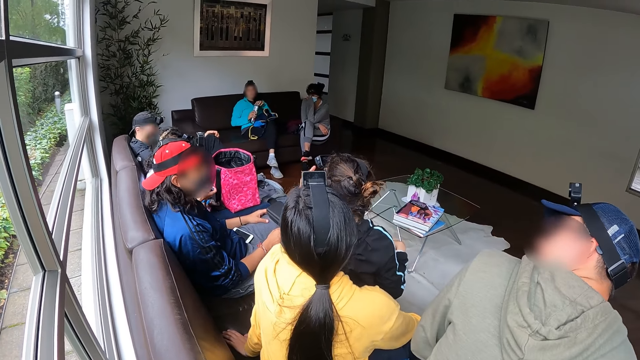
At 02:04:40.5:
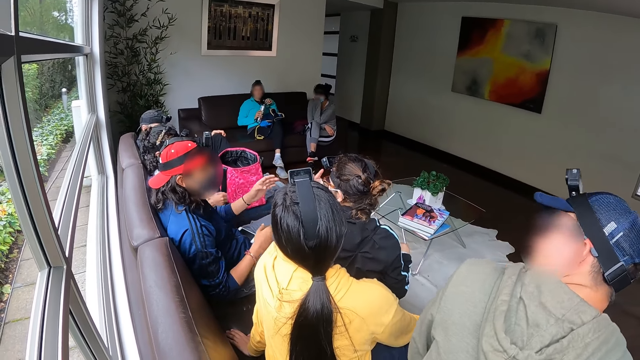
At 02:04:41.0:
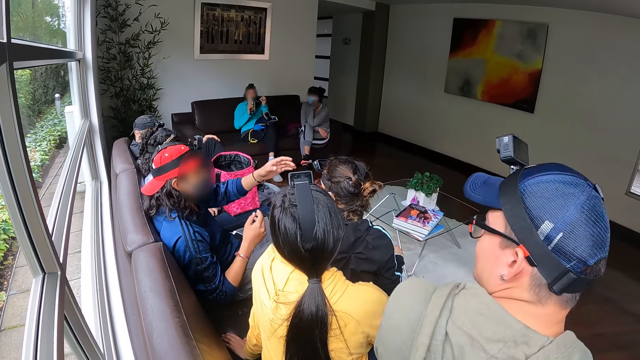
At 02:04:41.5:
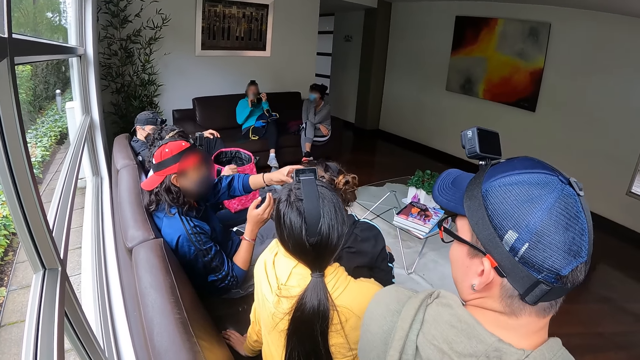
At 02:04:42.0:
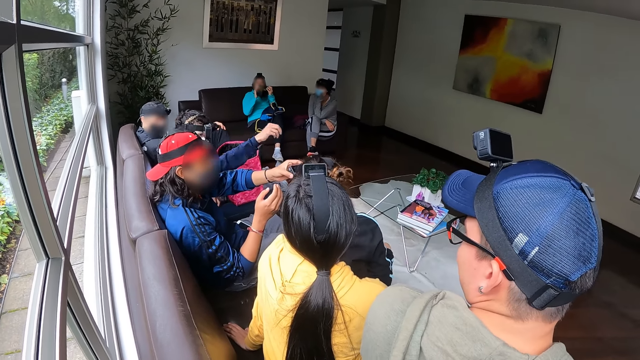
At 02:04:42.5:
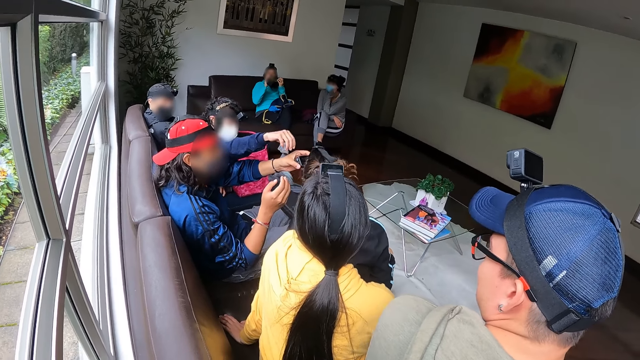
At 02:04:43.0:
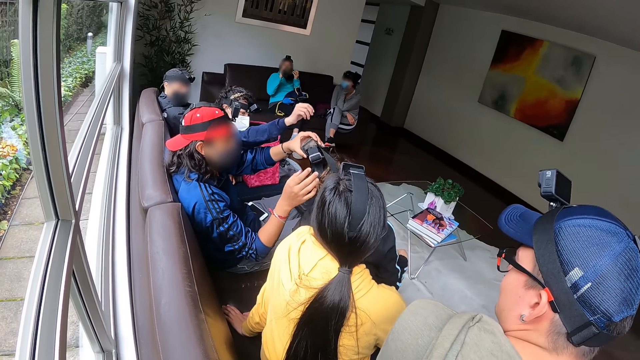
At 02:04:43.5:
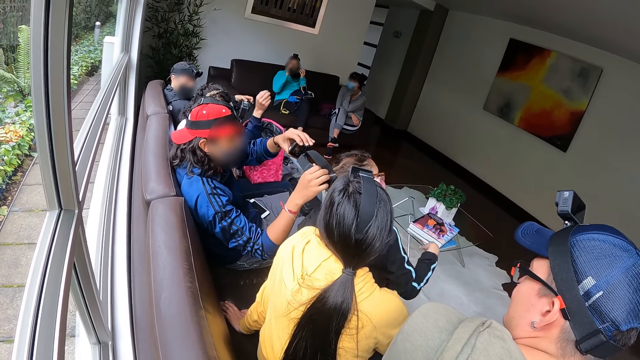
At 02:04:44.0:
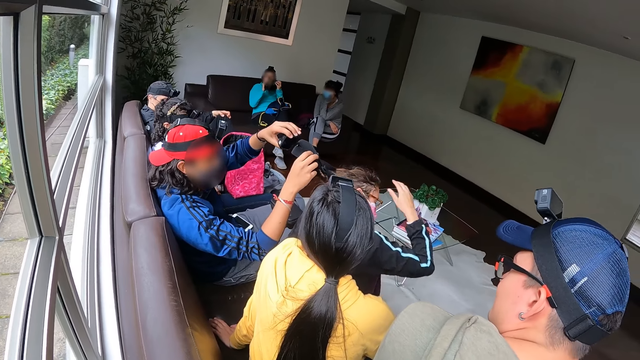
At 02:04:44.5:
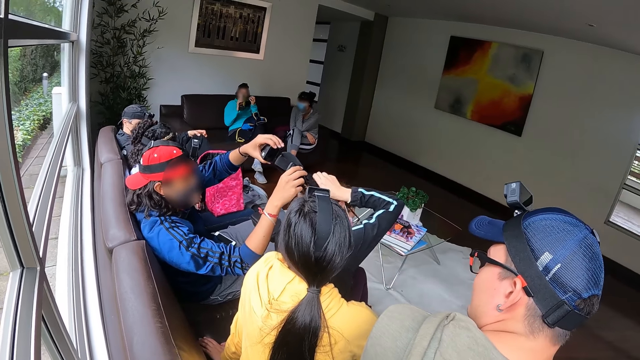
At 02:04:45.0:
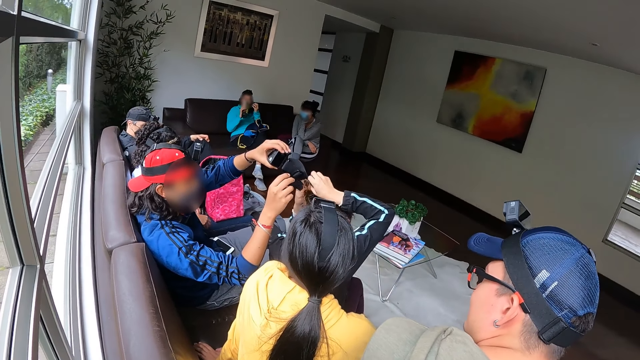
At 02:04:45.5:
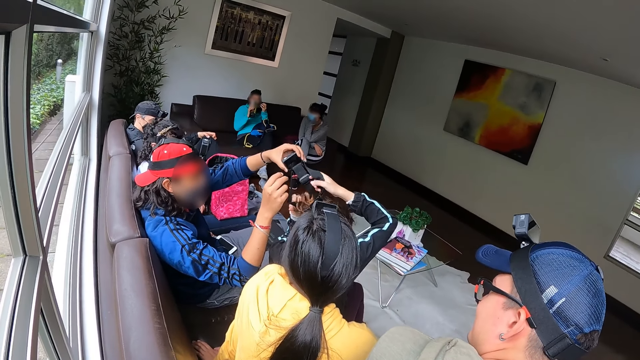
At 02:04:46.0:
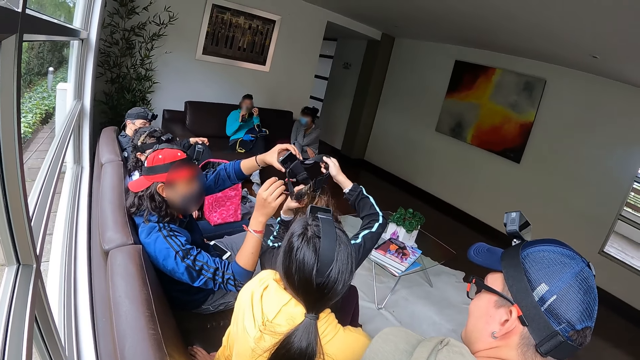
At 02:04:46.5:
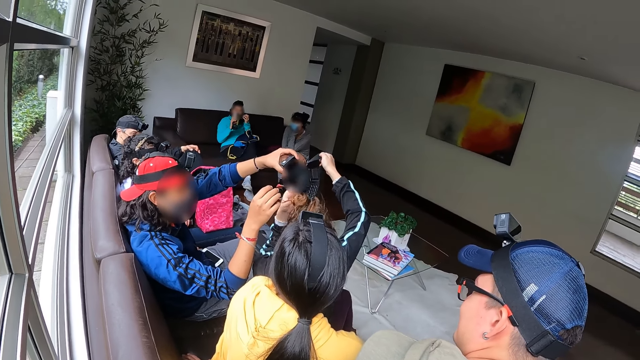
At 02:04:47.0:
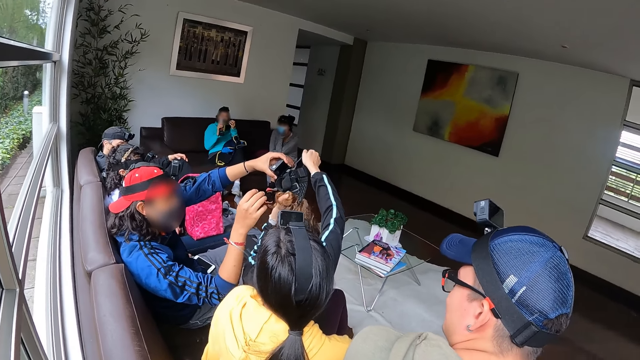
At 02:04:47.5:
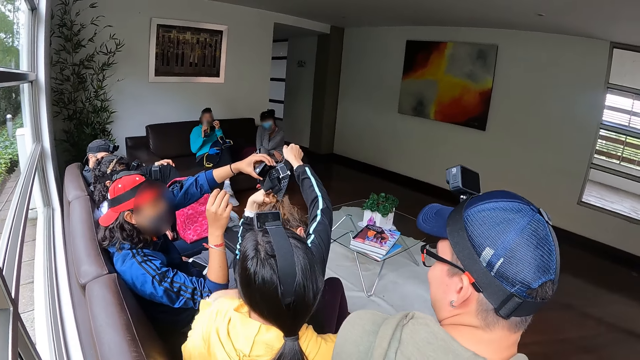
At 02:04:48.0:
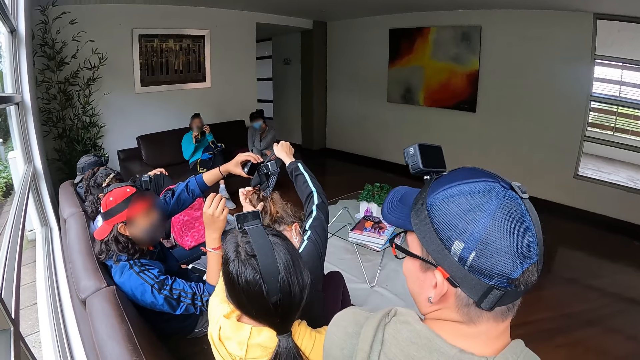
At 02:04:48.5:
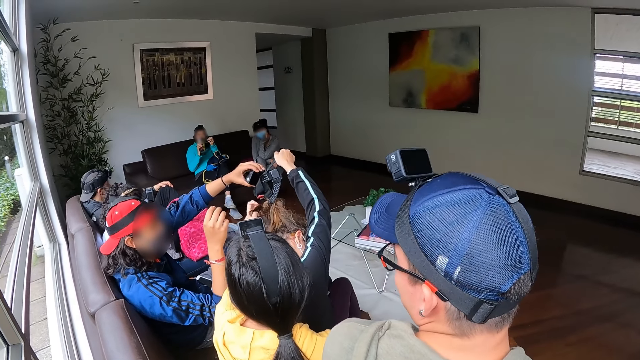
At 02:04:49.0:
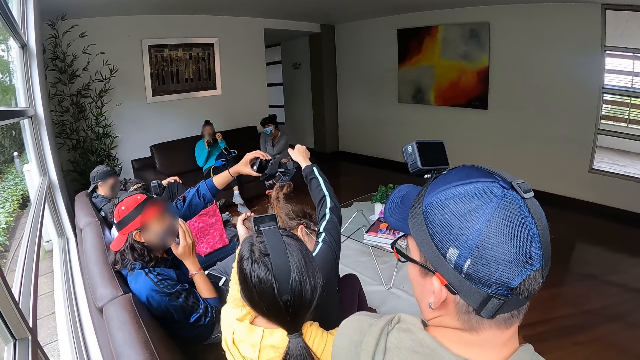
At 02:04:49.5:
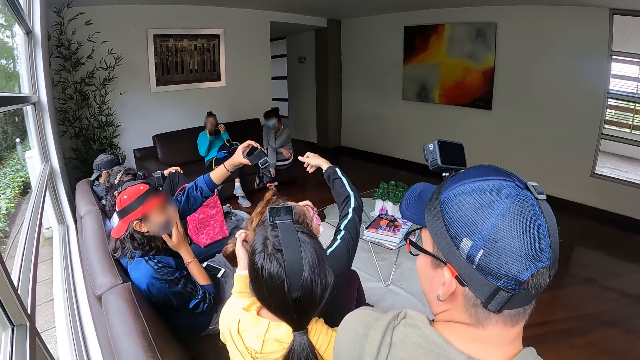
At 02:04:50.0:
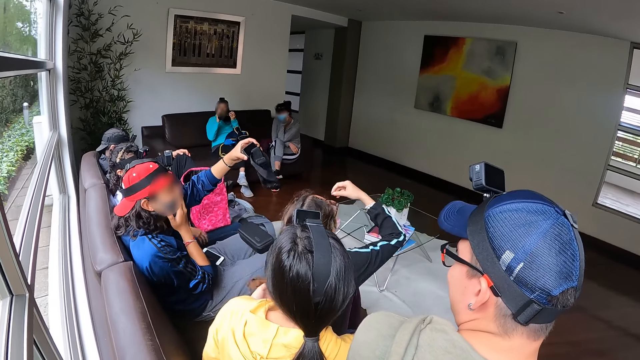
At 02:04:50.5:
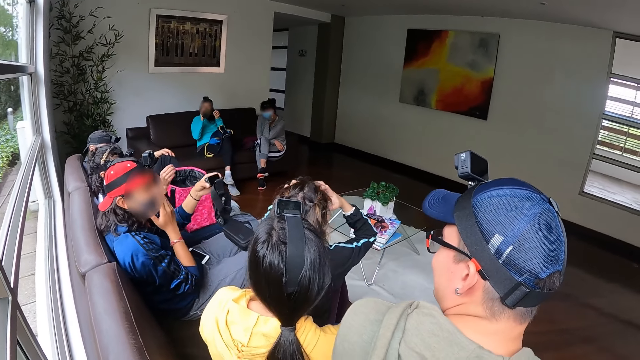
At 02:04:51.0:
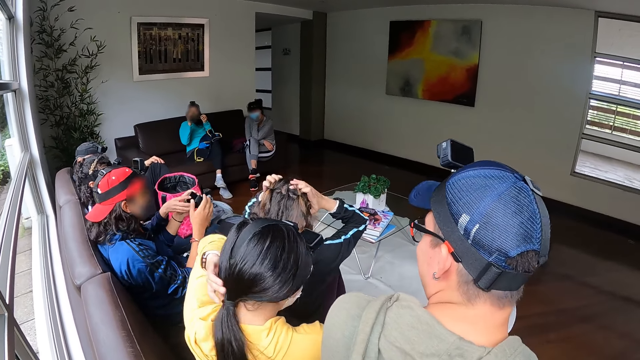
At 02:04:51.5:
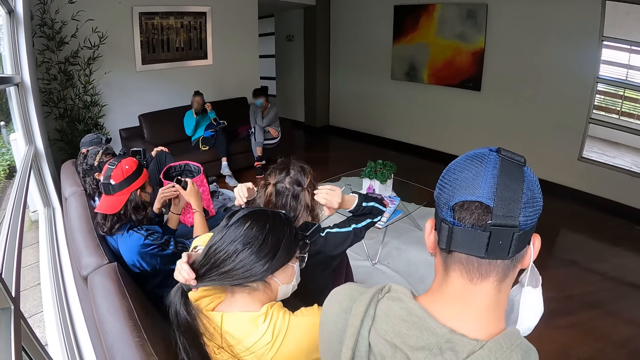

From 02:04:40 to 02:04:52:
The man removes a camera from a woman's hair with his left hand.

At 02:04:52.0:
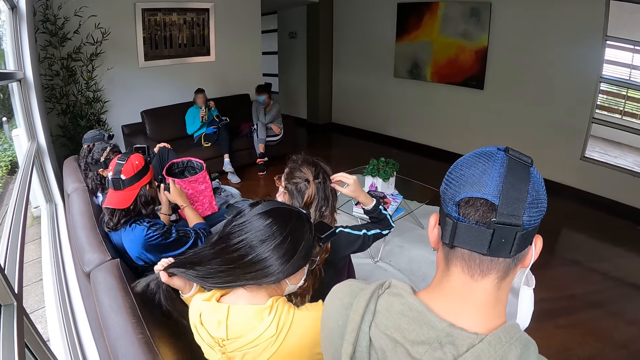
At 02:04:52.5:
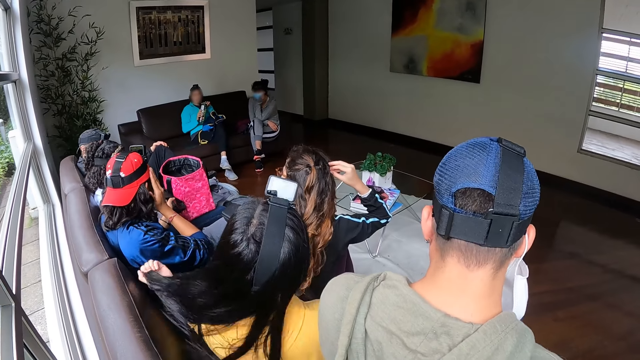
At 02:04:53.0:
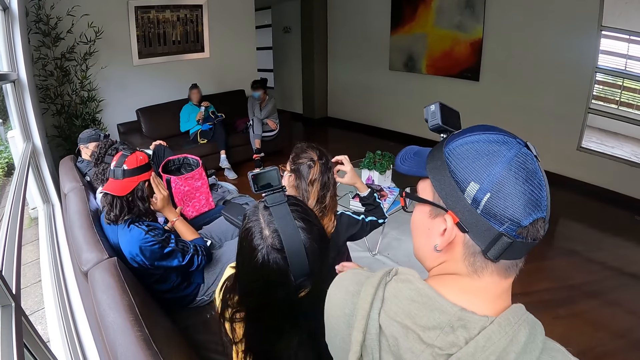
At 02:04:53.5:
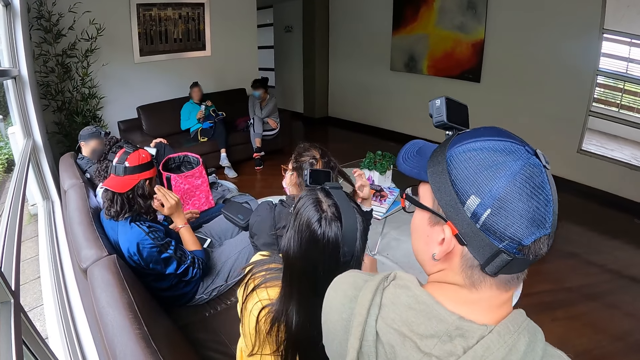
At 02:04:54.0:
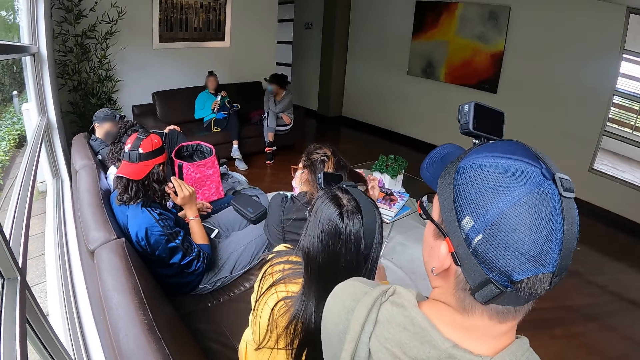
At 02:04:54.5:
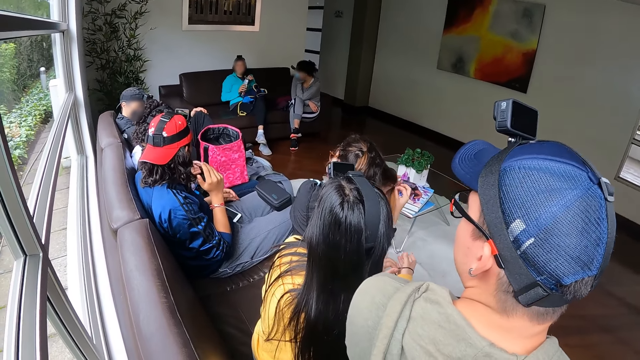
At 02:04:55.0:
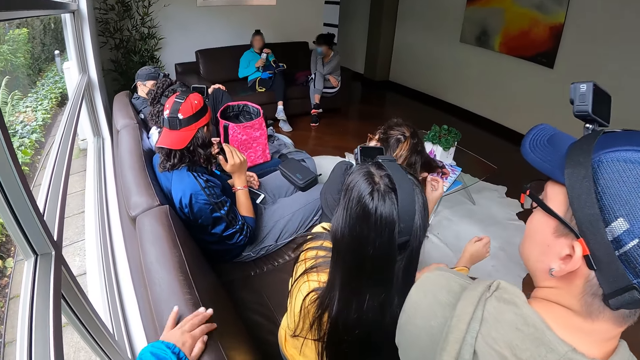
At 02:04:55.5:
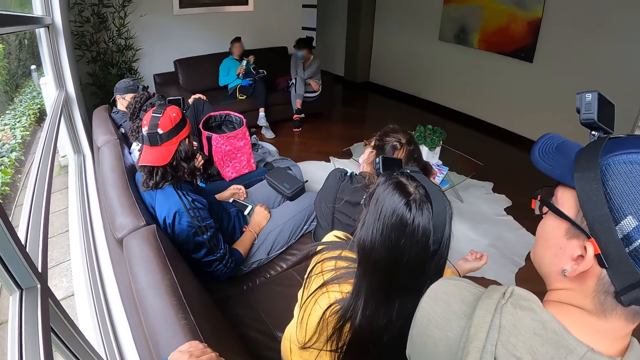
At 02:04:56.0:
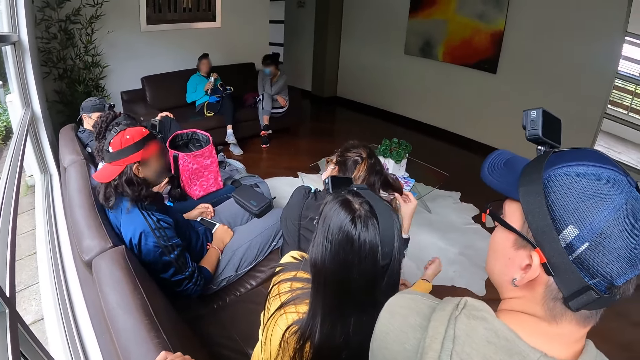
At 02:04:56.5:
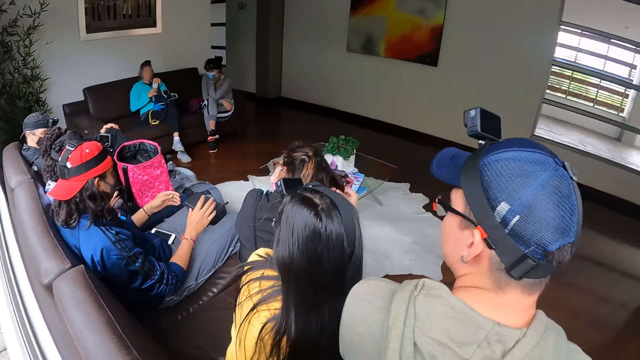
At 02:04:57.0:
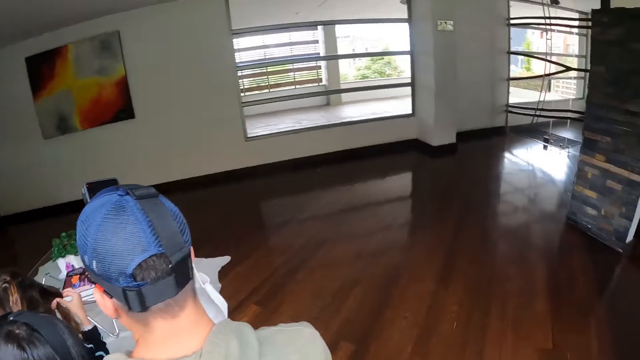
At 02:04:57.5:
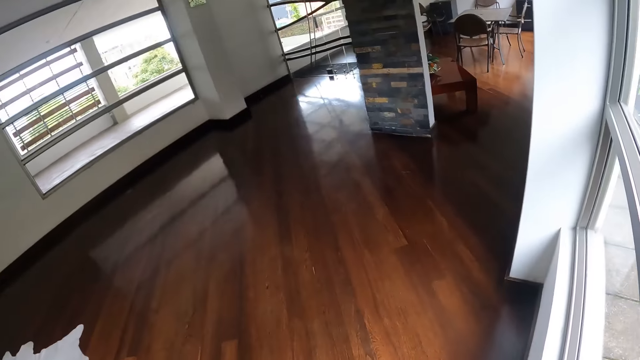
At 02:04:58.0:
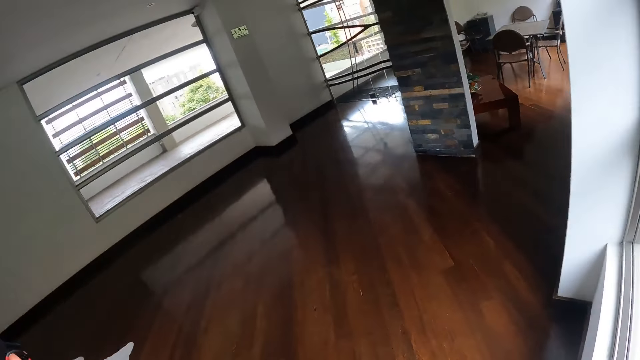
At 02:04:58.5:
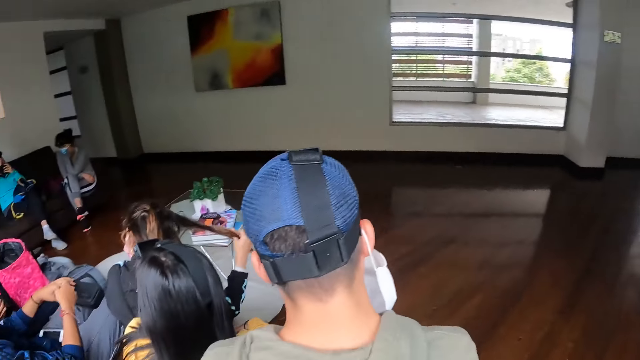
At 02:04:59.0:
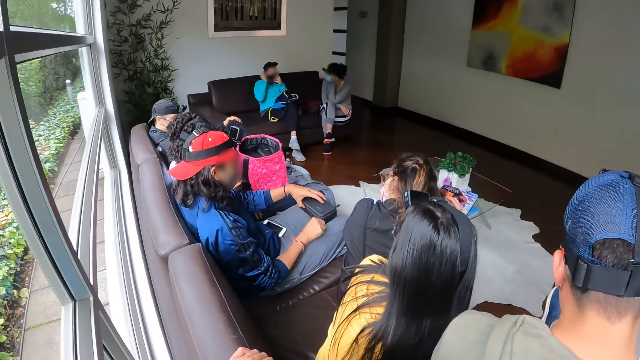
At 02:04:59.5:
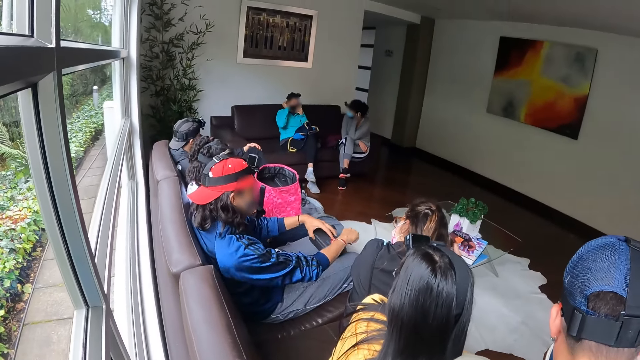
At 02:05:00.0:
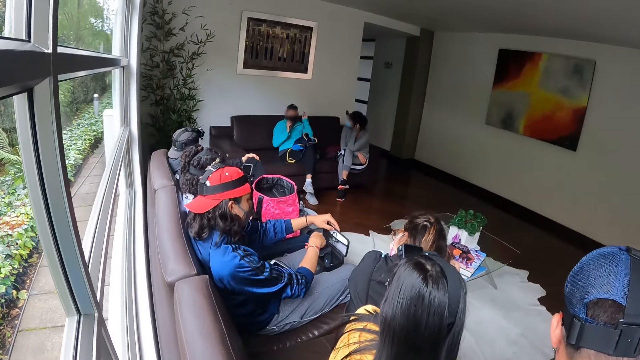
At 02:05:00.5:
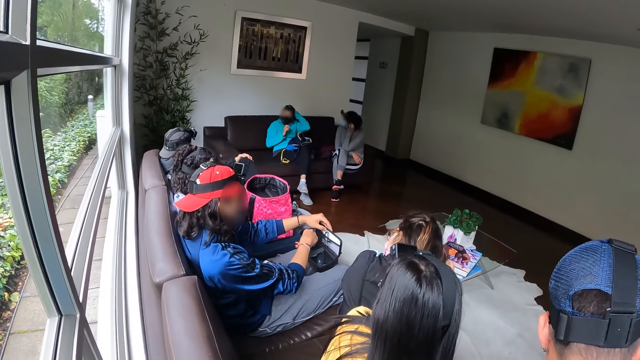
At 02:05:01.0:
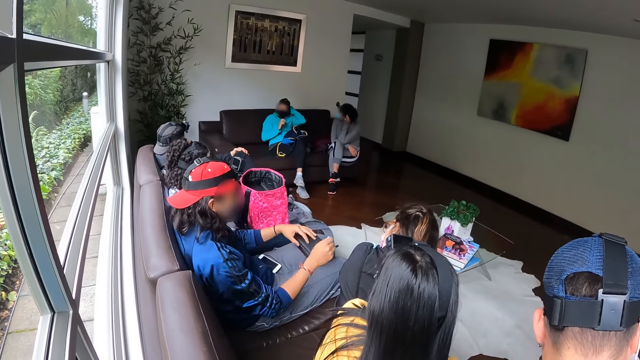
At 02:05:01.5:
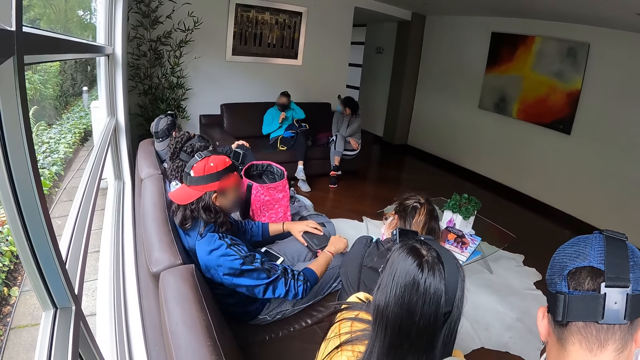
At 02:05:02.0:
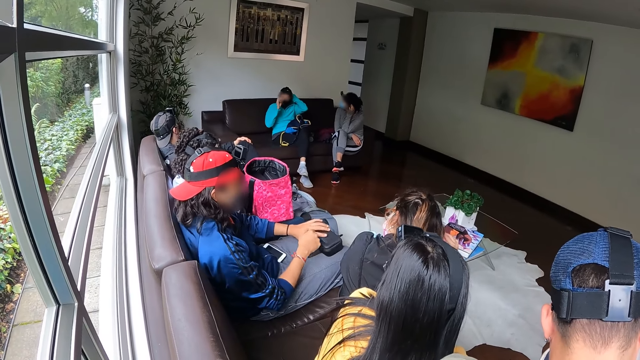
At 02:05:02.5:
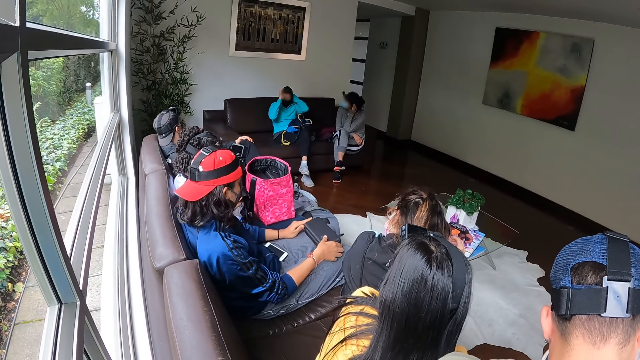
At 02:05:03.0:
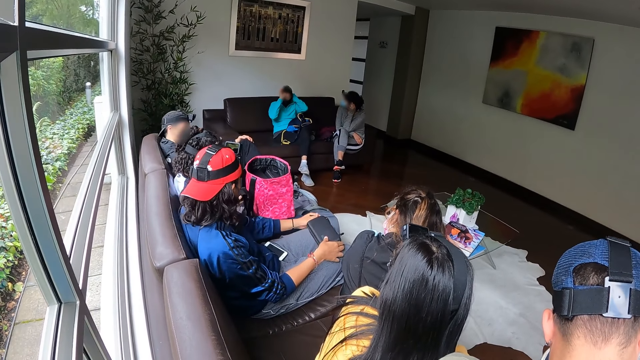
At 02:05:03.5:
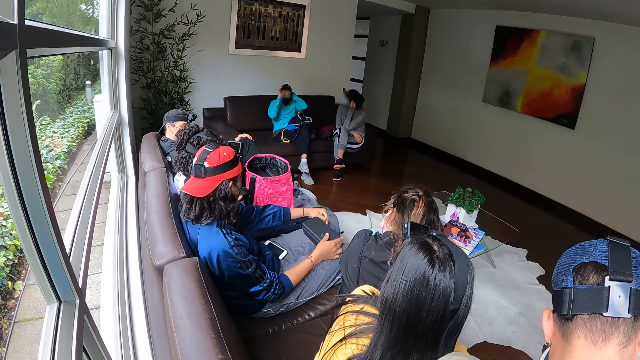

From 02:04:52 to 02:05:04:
The man opens the box with the zip in his right hand and closes the zip of the box with his right hand.
